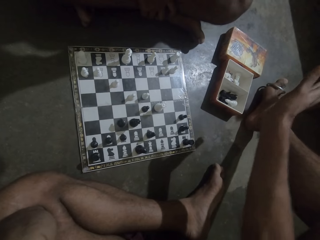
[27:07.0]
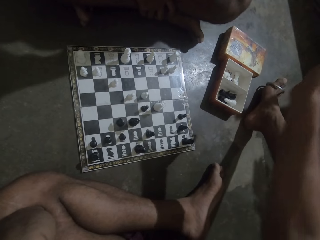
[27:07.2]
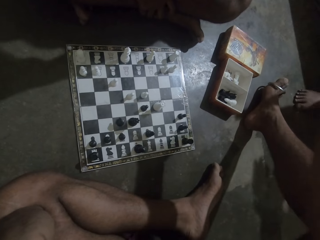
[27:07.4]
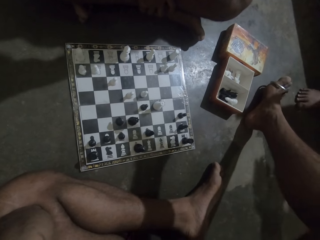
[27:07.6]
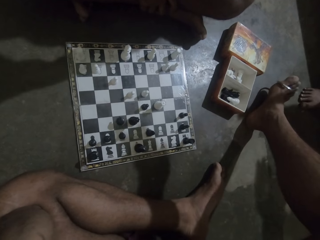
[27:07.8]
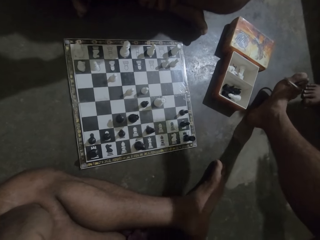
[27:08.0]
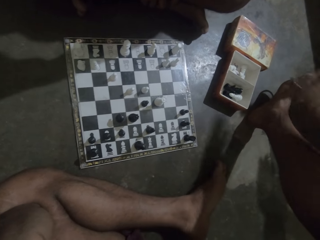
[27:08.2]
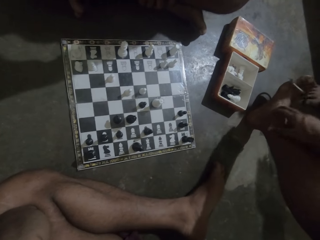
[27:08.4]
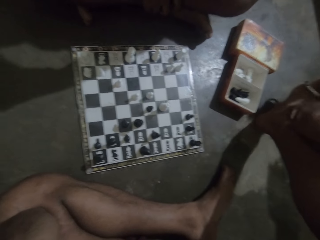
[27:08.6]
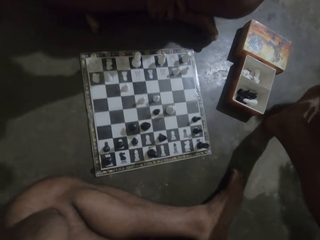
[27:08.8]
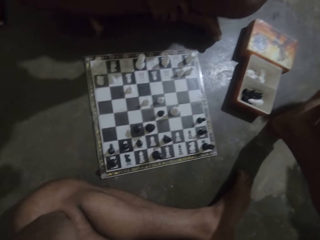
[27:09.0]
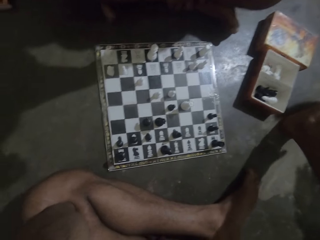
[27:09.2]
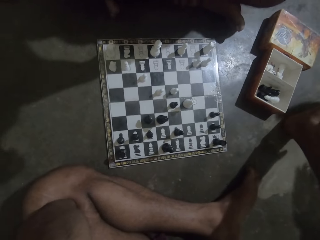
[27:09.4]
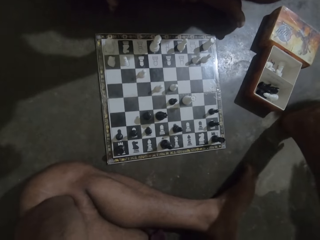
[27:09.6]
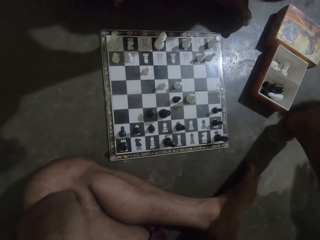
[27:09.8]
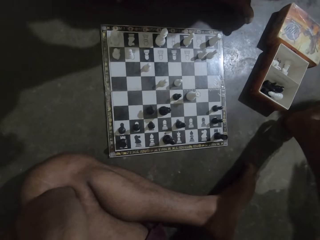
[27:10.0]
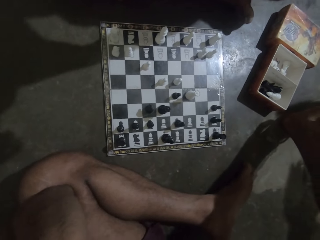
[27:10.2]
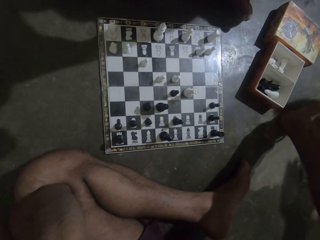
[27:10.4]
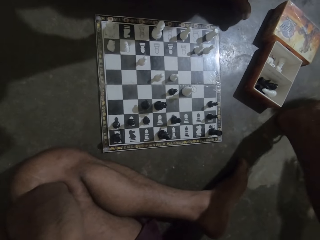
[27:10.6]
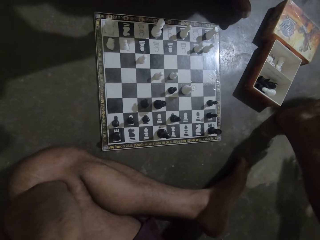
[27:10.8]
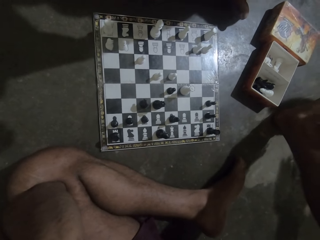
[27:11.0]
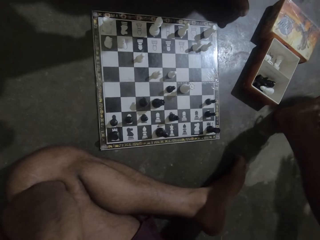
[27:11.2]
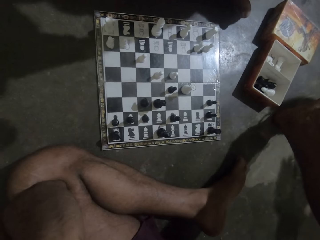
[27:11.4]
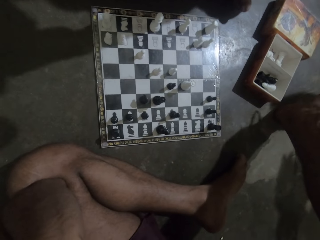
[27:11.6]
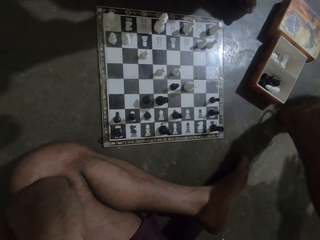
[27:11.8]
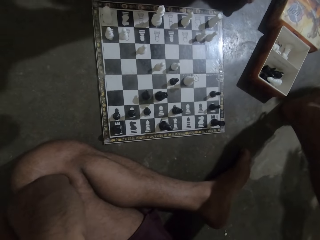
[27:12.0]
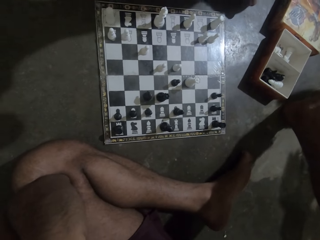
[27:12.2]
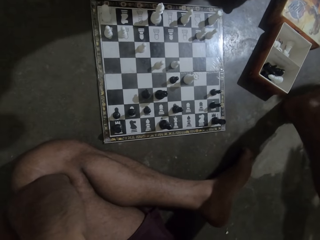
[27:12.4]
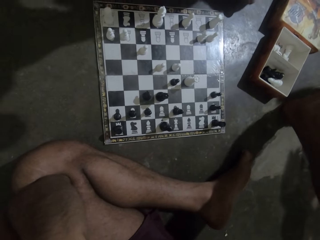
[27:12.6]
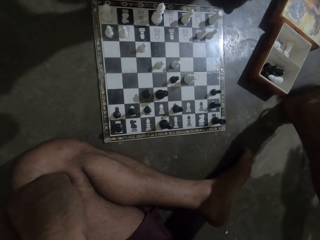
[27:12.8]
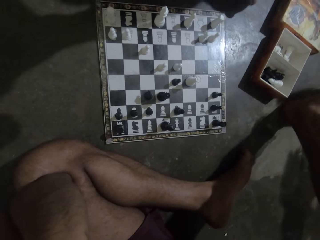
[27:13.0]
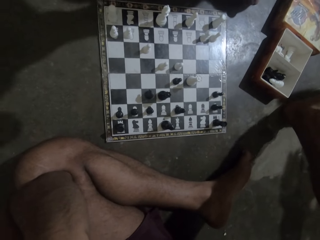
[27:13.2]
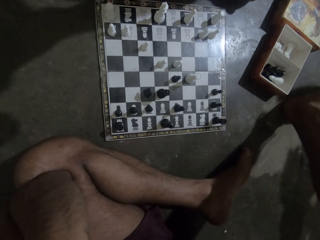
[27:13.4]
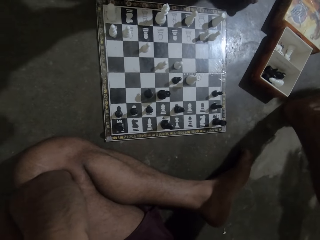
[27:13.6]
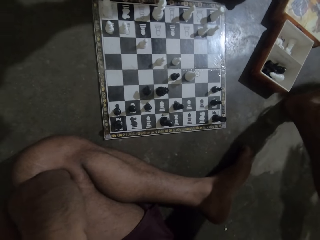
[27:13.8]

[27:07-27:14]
The camera wearer puts his hand on his leg.

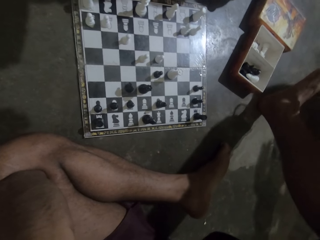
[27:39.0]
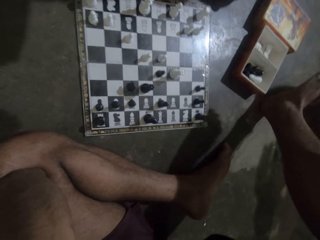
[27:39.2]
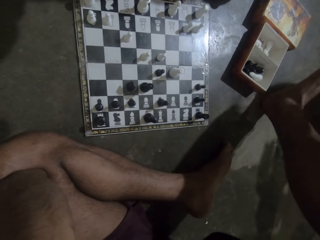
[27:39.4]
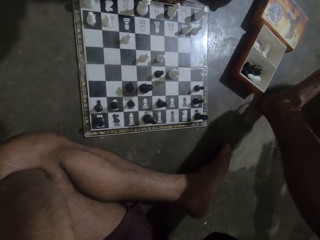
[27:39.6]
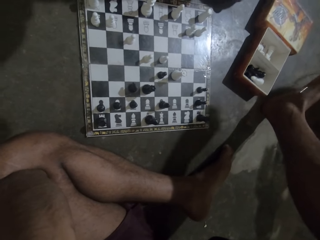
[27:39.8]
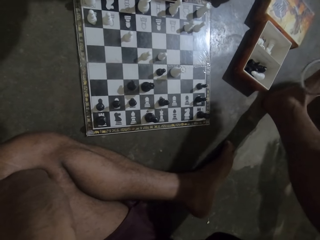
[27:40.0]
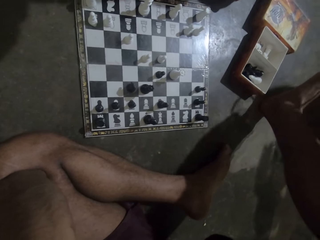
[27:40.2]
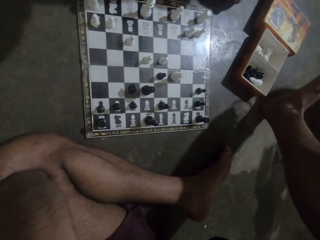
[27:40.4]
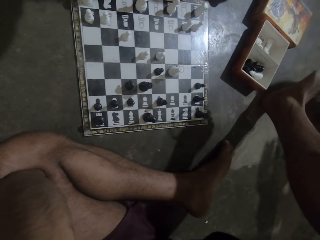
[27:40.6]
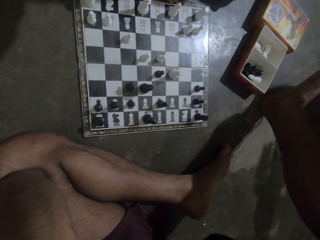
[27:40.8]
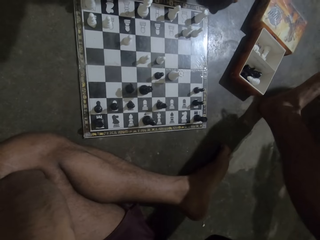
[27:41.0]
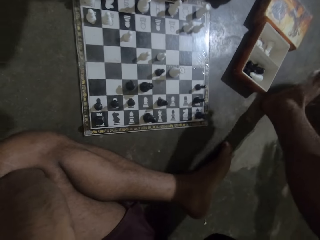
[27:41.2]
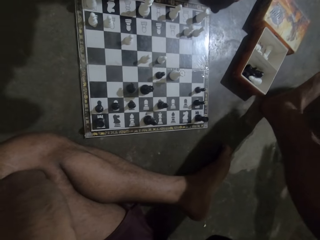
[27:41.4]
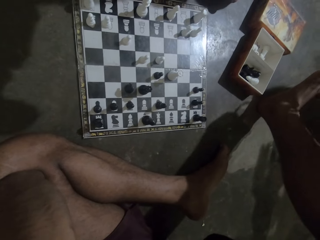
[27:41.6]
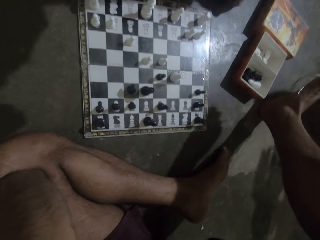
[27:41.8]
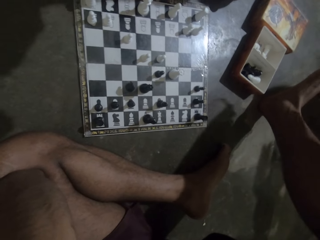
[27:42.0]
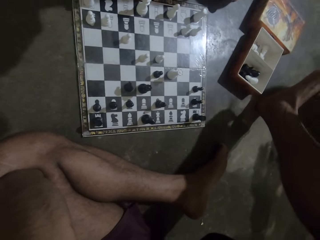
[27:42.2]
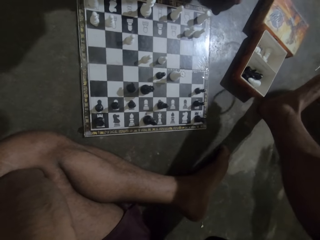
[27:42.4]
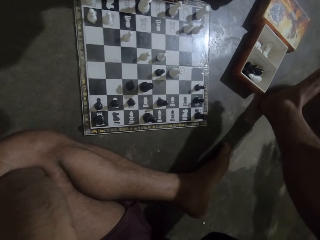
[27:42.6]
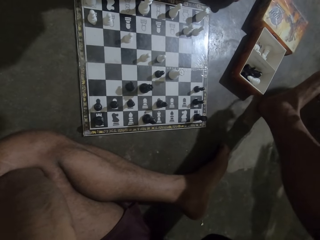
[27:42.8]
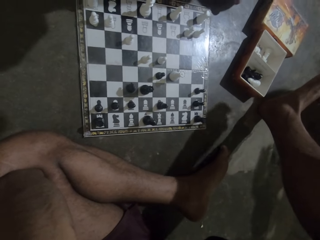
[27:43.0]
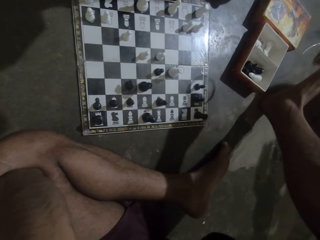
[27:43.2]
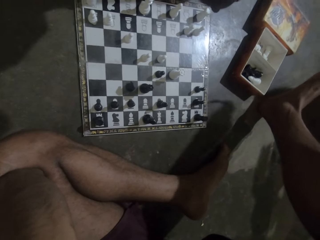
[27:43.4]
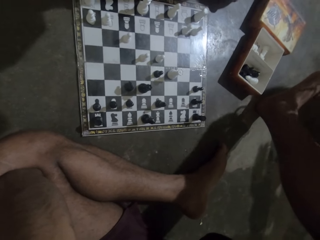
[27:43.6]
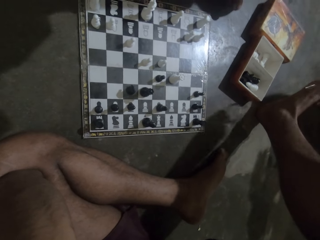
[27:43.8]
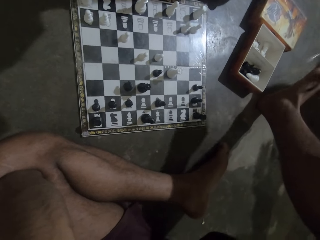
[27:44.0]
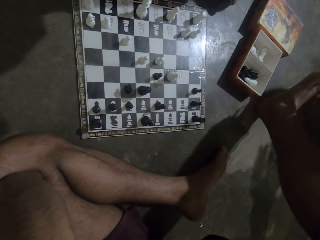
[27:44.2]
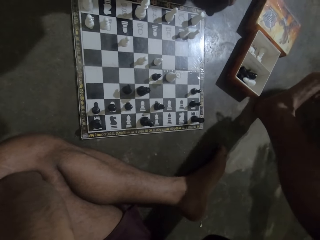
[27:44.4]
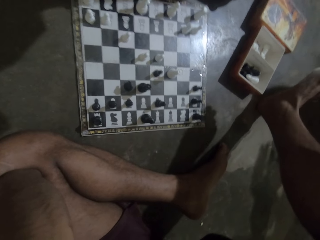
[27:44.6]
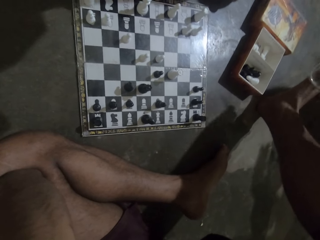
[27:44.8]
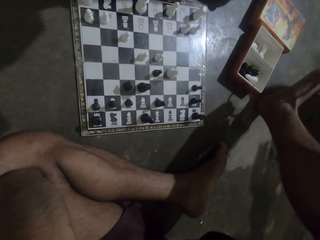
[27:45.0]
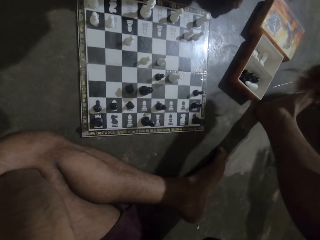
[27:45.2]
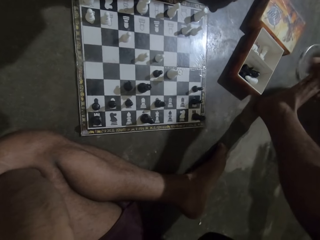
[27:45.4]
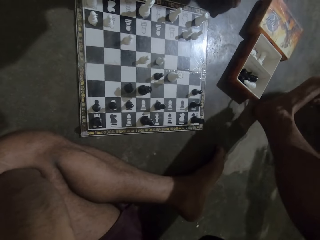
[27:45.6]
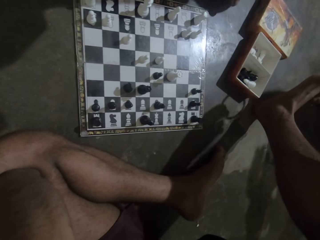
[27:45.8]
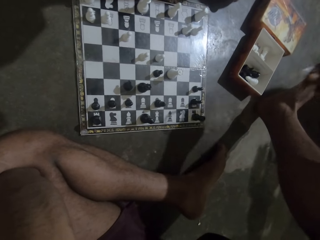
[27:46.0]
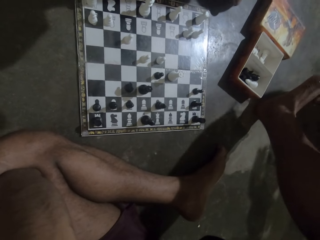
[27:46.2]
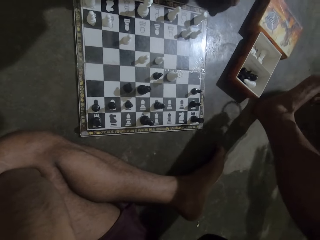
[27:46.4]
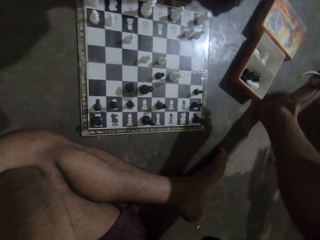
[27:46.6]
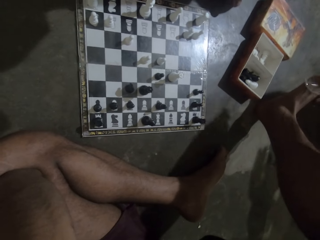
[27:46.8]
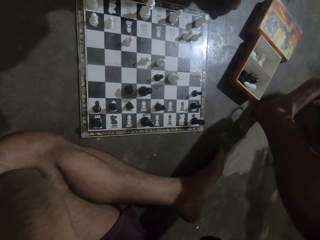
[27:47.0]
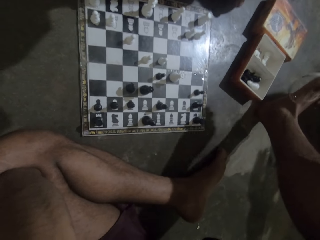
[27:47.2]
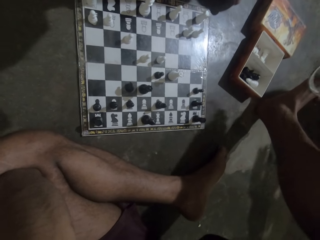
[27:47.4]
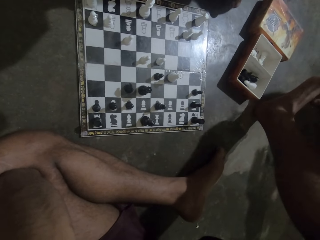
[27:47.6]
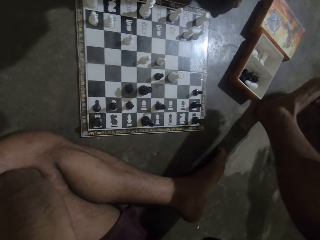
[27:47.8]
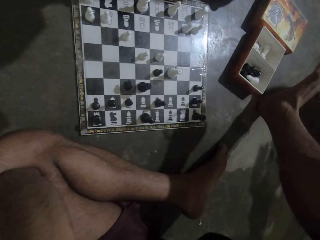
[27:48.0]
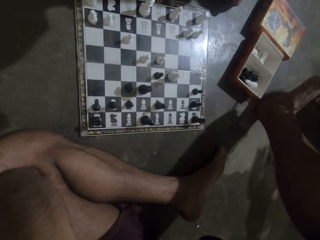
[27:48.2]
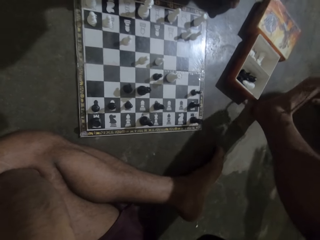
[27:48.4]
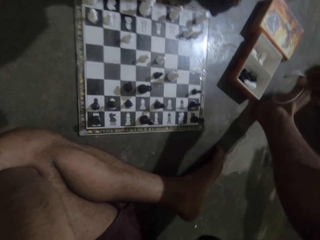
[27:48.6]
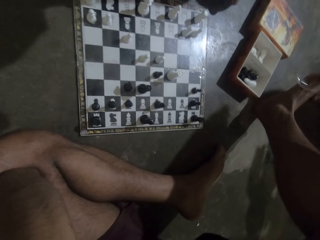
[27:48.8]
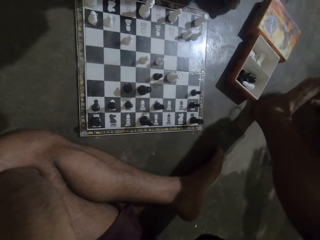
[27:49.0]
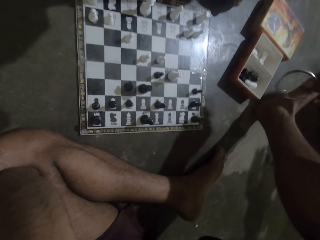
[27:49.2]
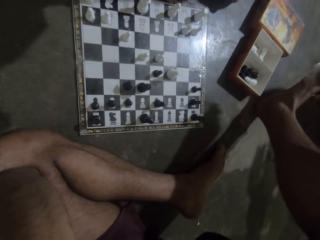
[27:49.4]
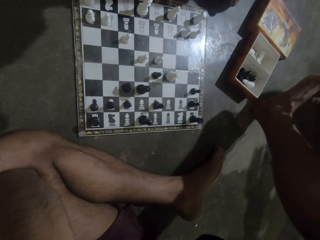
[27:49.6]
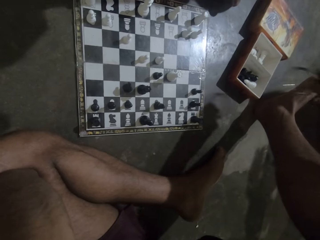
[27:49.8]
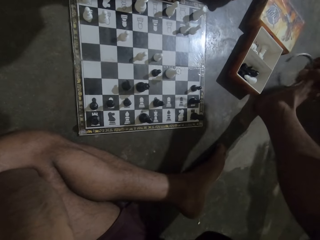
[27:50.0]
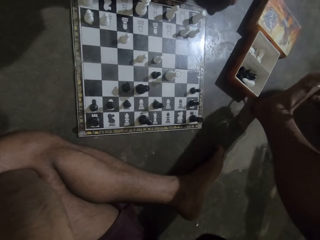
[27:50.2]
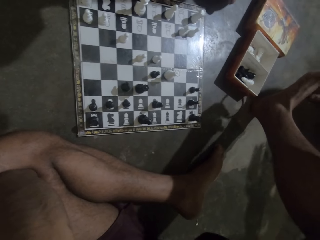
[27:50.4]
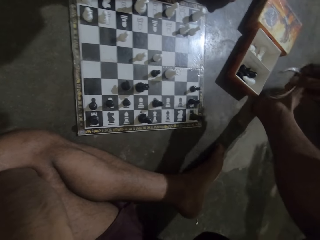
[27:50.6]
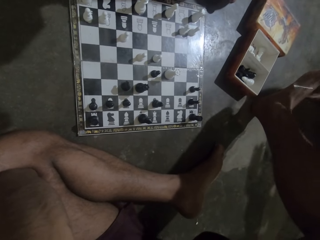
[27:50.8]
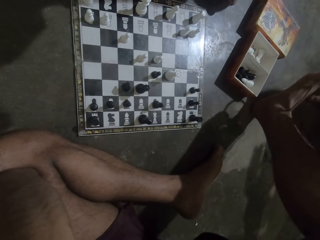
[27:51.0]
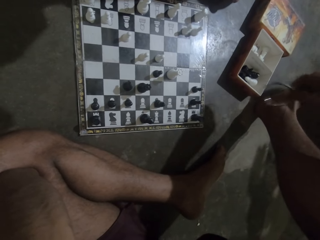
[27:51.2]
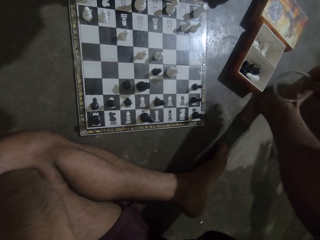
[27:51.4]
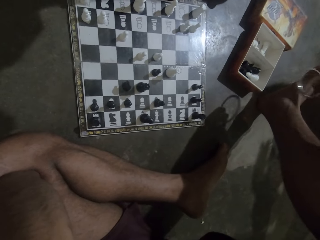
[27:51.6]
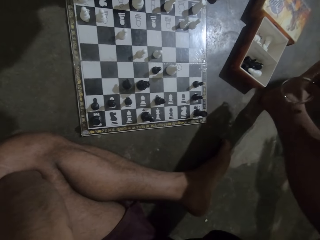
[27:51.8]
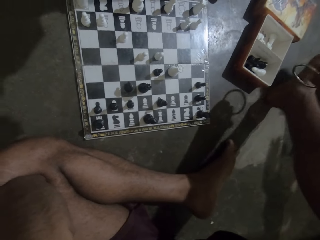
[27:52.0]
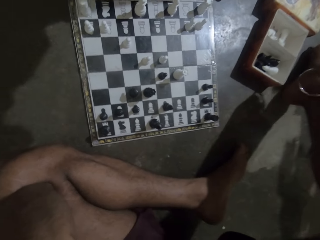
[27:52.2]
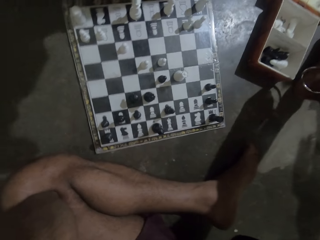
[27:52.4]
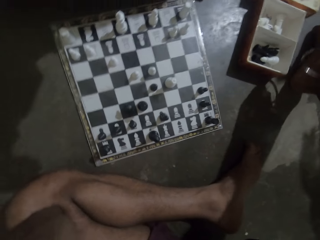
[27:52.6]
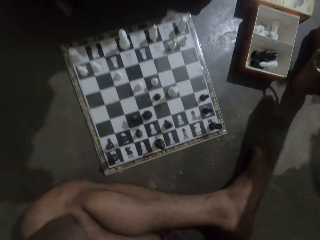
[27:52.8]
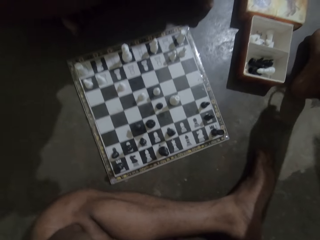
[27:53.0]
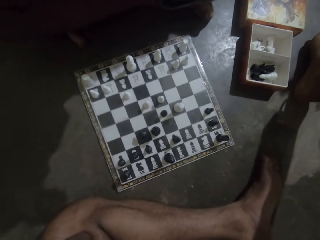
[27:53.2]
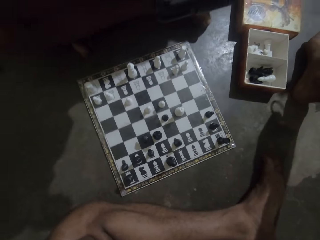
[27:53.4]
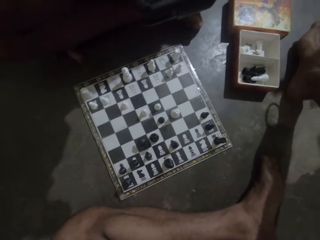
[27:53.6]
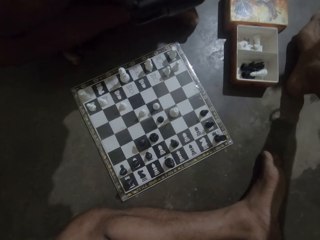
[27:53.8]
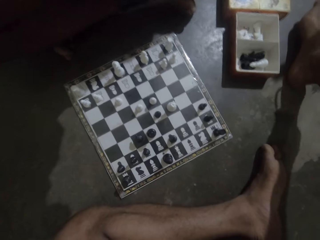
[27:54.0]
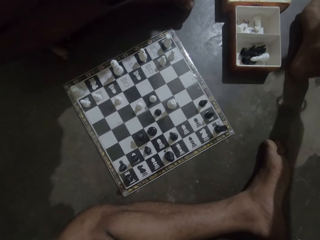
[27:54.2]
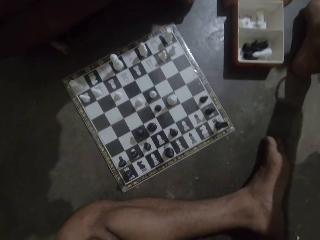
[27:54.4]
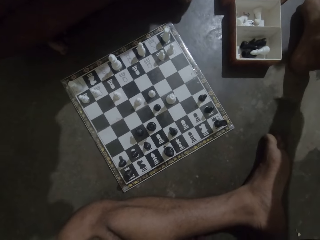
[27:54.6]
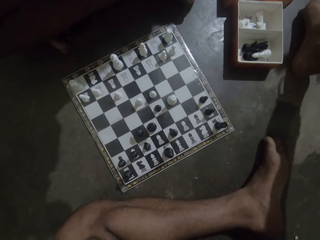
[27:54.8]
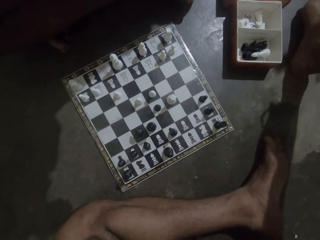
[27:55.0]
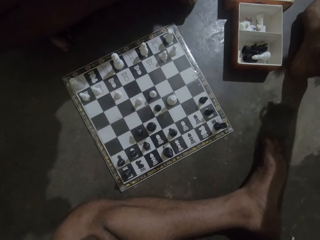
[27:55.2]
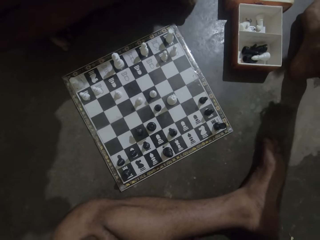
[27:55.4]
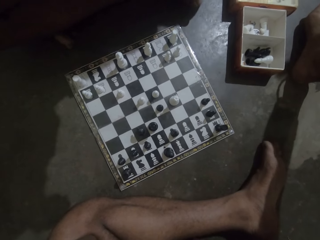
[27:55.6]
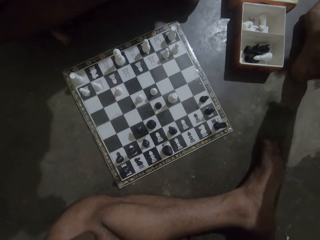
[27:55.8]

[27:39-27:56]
The camera wearer swings the bangle. They play with the bangle.
